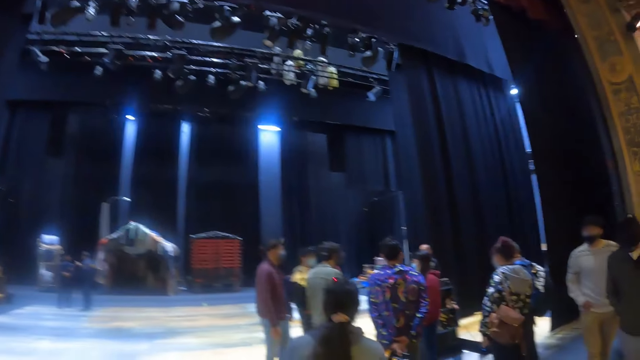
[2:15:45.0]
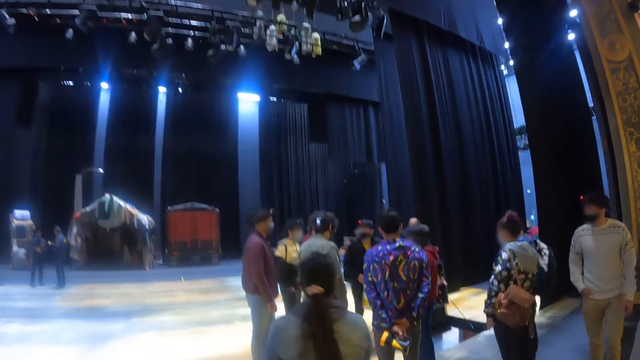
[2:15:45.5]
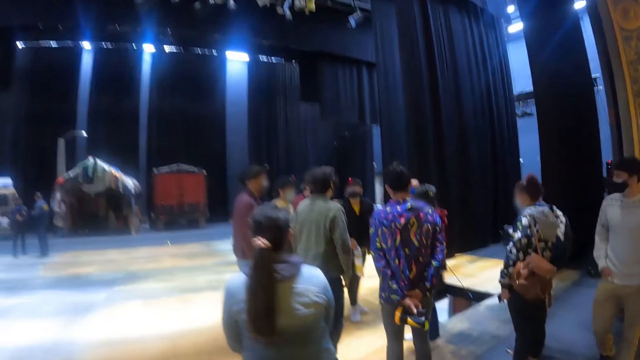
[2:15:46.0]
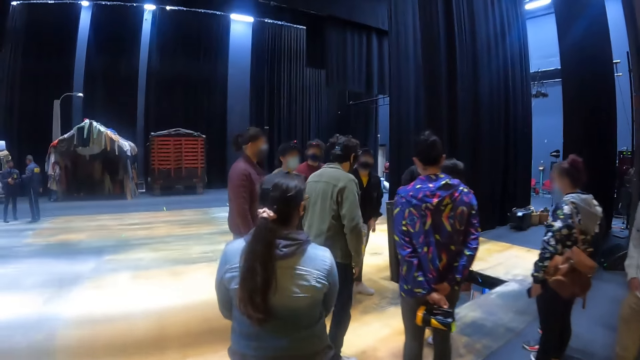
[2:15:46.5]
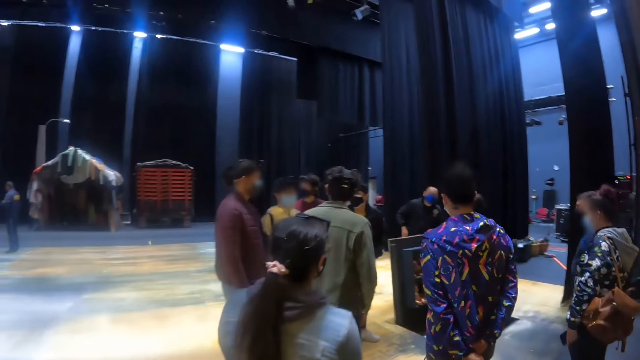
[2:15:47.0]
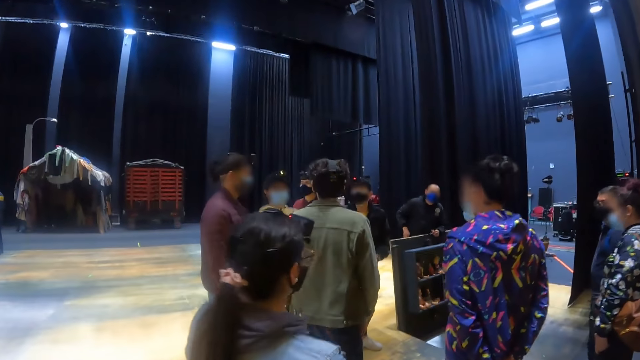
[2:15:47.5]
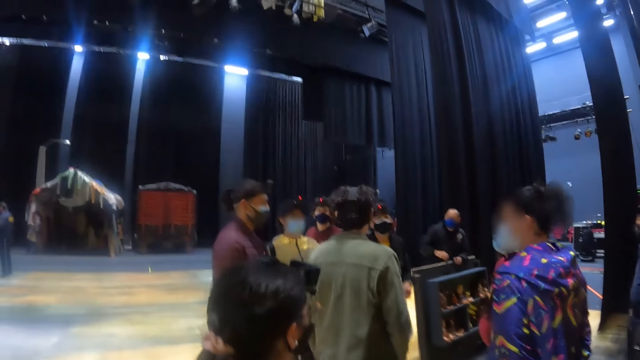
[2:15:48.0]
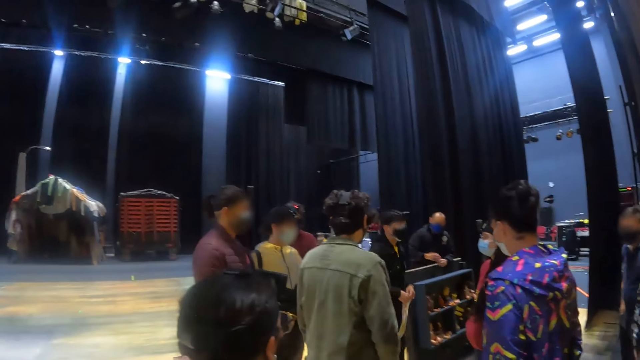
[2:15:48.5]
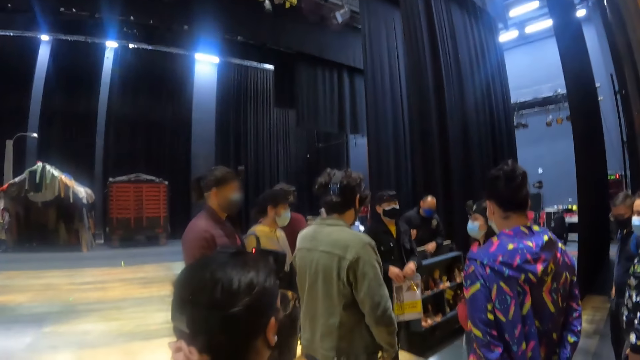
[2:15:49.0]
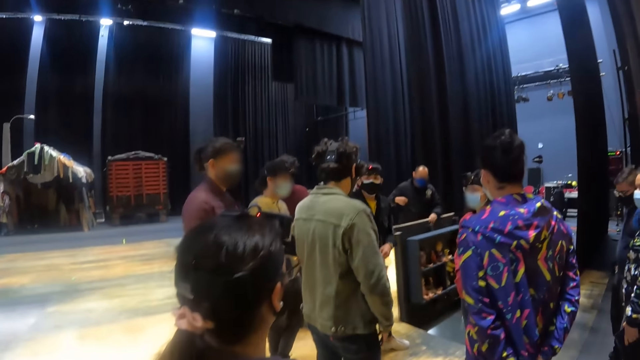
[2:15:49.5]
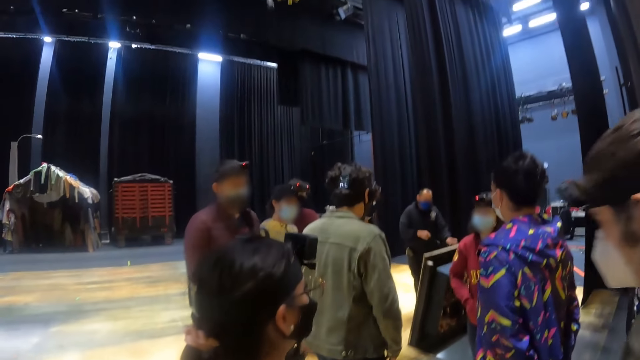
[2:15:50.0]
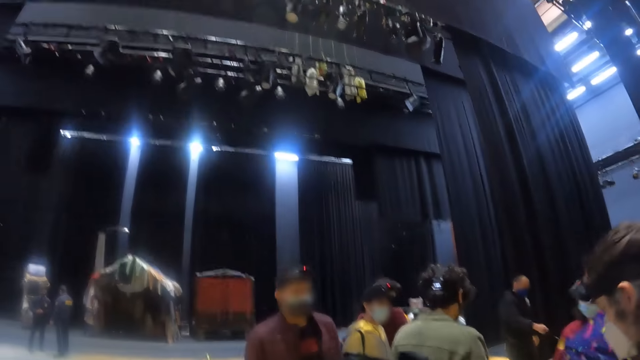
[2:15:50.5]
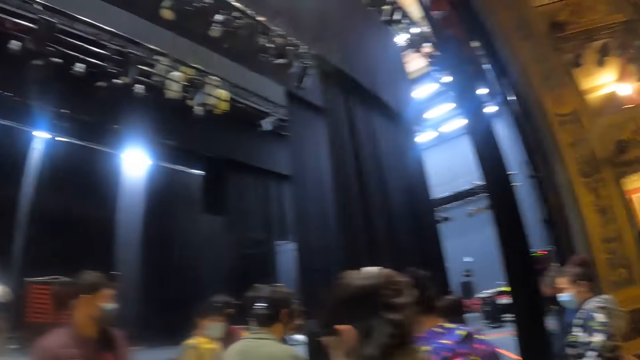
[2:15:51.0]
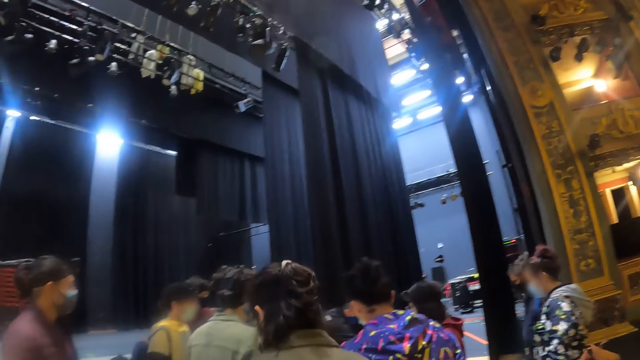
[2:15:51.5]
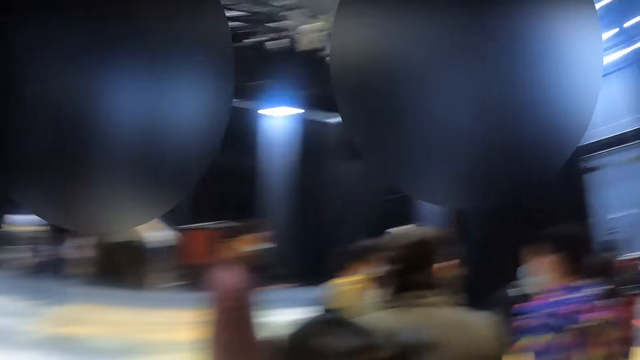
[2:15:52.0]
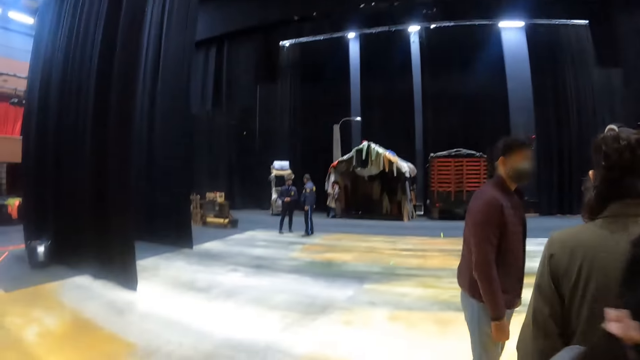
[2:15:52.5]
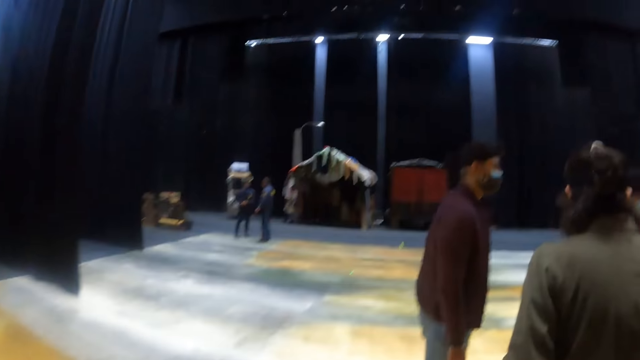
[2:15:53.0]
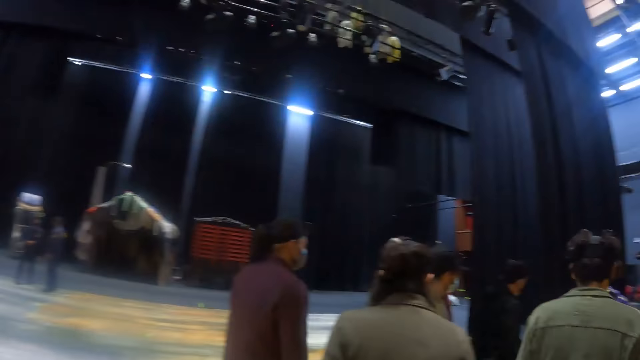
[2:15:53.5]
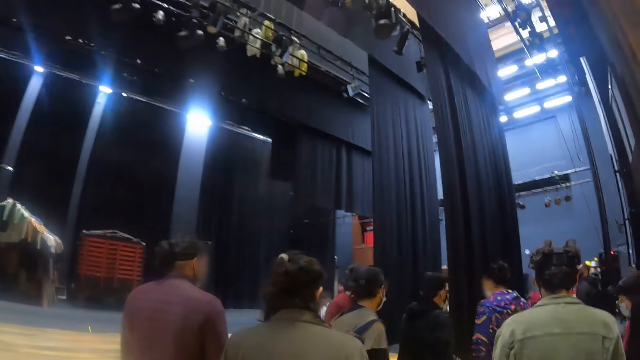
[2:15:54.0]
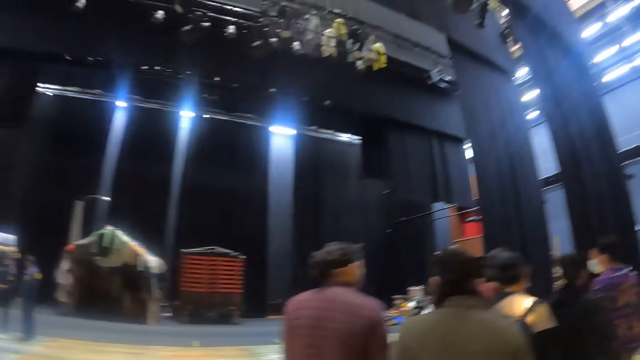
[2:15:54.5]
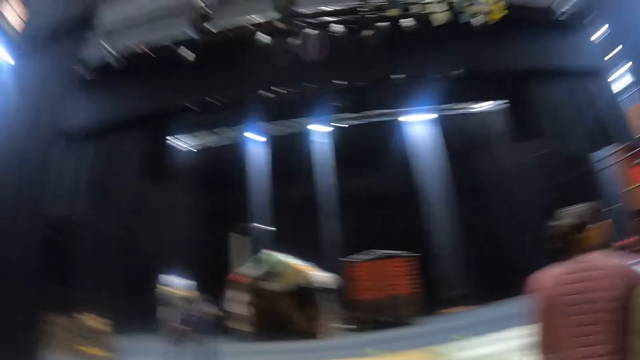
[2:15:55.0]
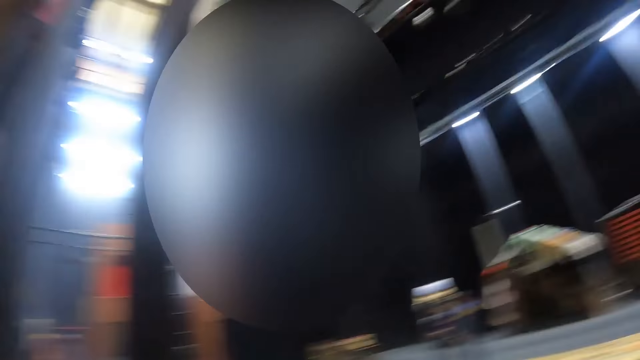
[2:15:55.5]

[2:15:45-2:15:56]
The camera wearer moves towards the crowd. They look around the house.

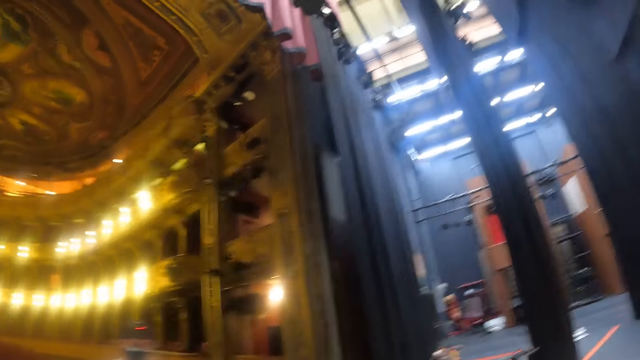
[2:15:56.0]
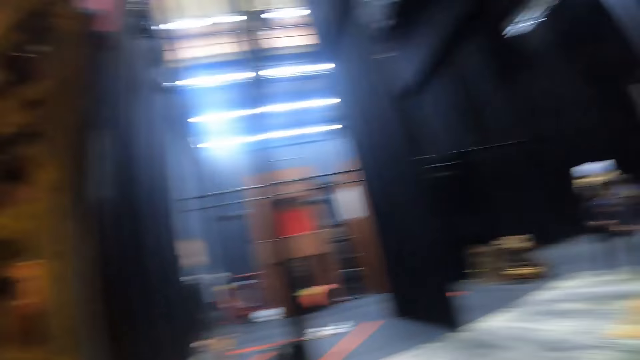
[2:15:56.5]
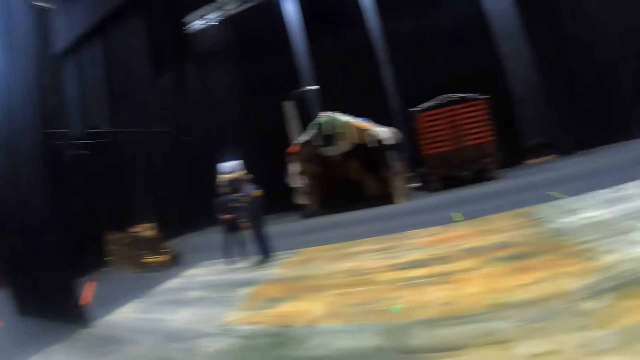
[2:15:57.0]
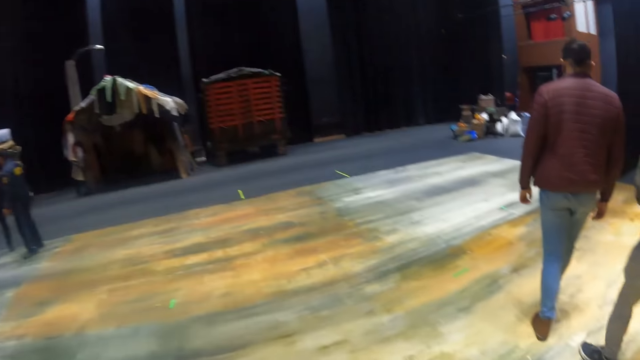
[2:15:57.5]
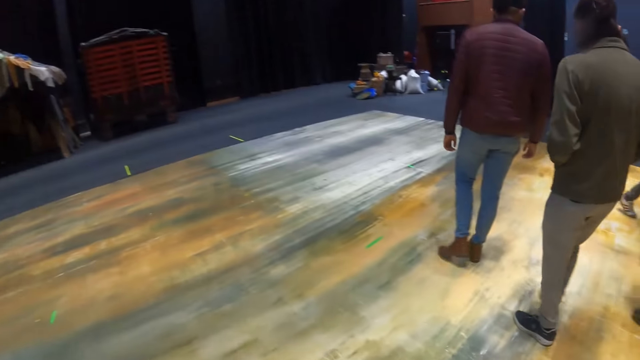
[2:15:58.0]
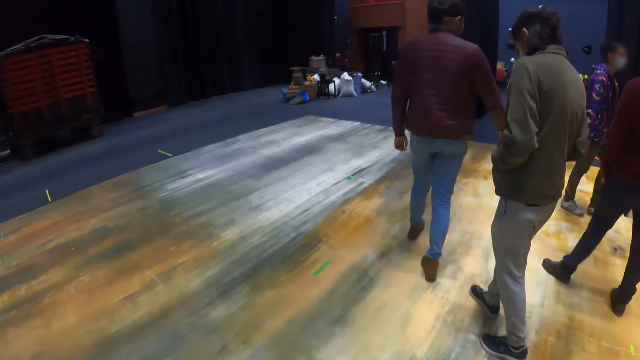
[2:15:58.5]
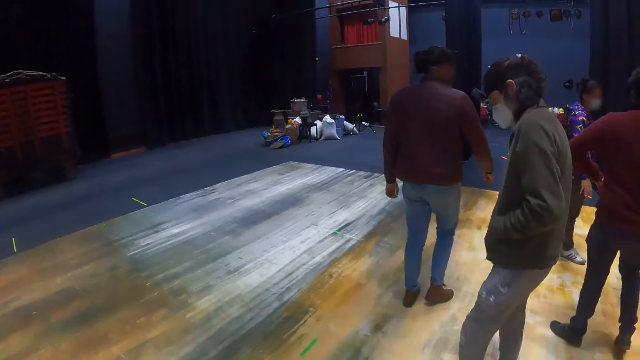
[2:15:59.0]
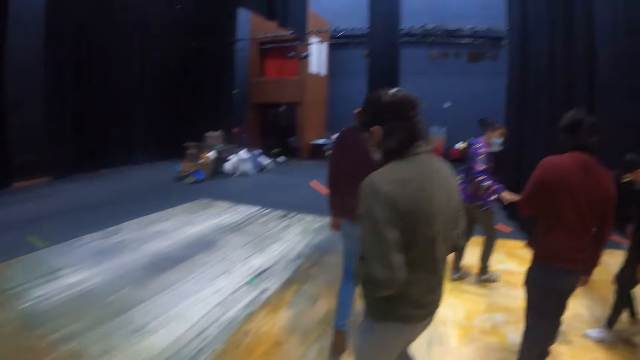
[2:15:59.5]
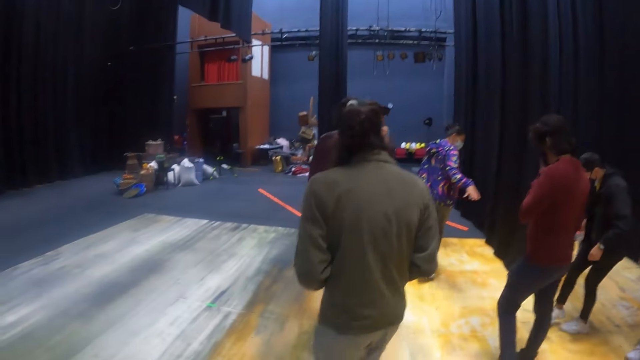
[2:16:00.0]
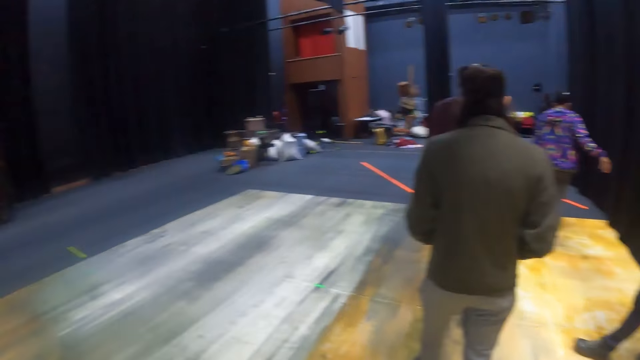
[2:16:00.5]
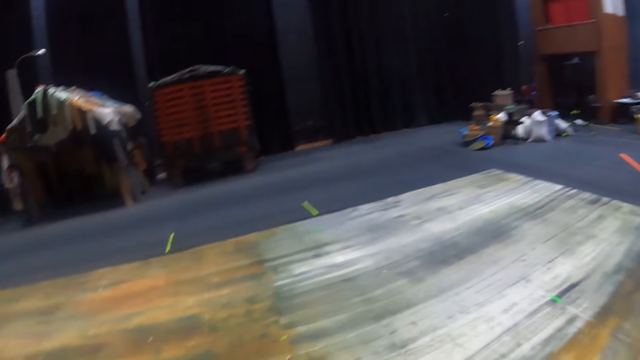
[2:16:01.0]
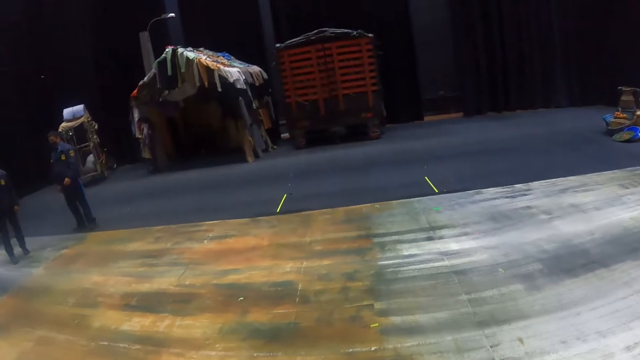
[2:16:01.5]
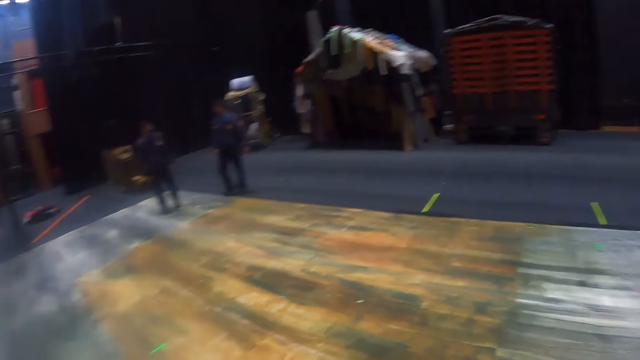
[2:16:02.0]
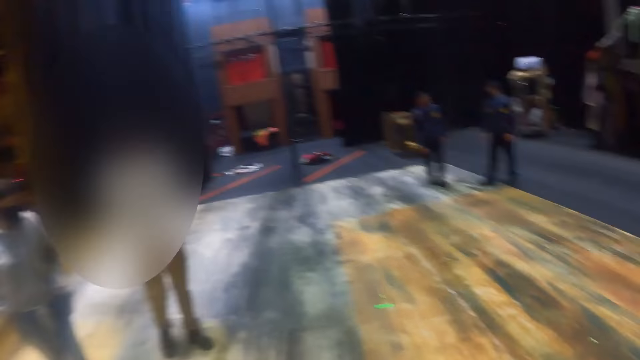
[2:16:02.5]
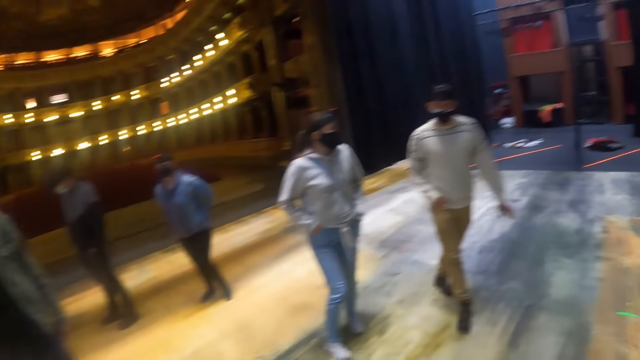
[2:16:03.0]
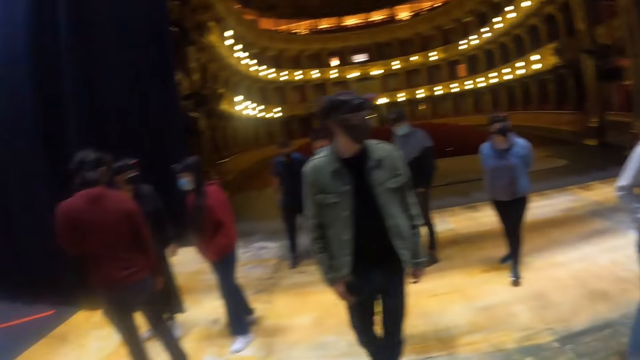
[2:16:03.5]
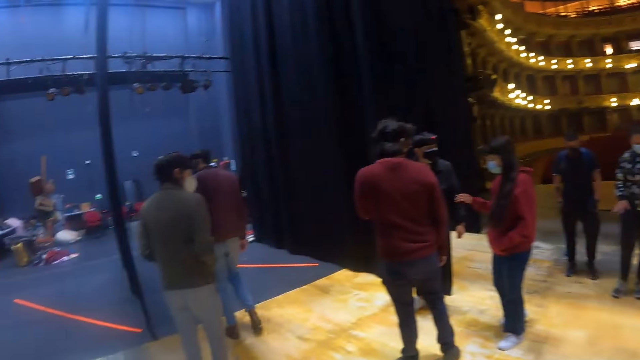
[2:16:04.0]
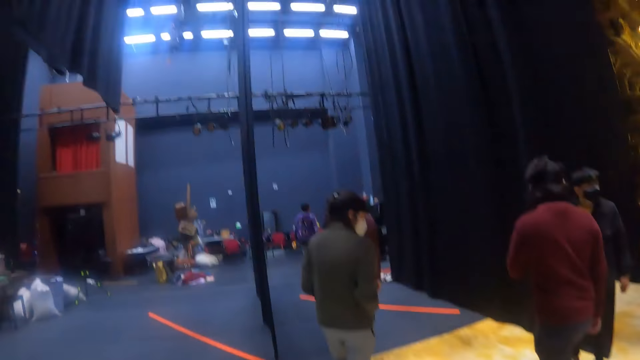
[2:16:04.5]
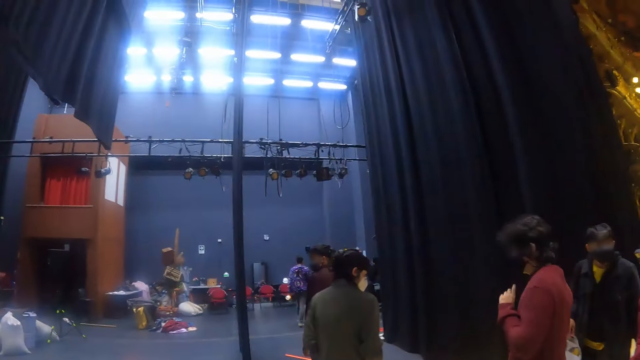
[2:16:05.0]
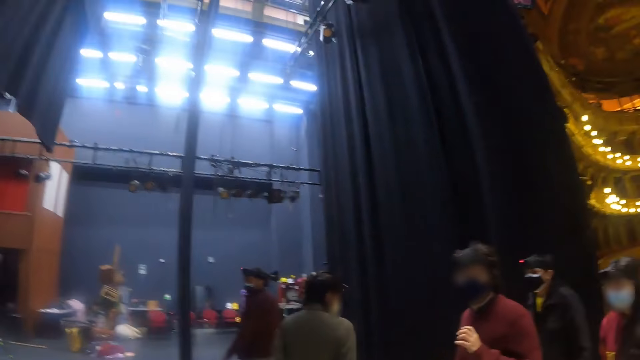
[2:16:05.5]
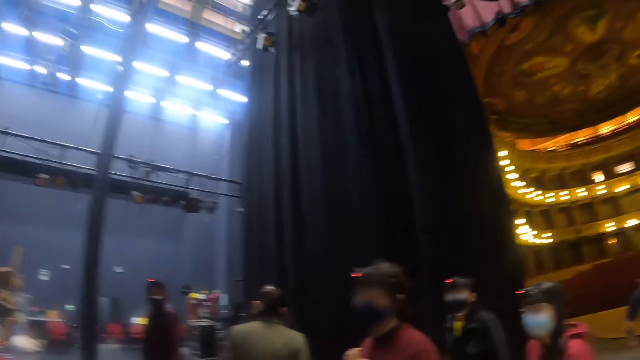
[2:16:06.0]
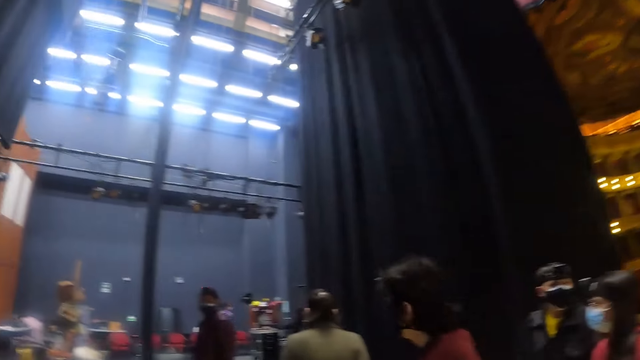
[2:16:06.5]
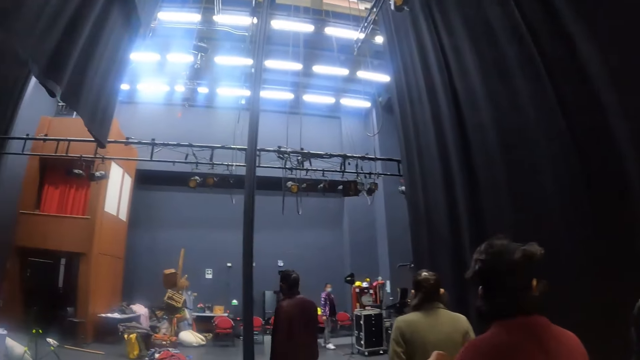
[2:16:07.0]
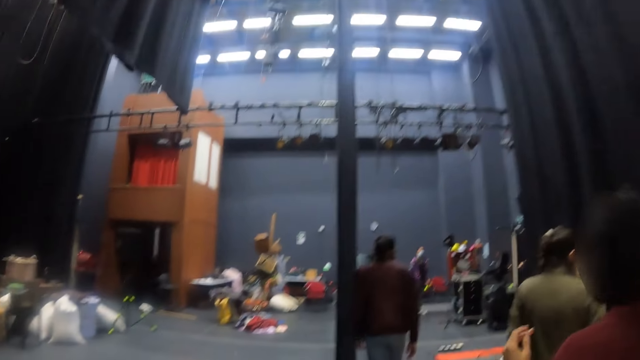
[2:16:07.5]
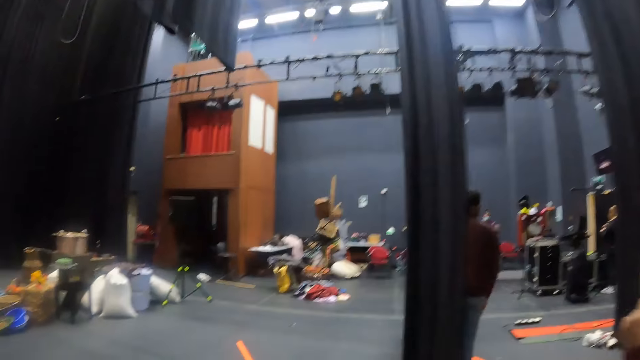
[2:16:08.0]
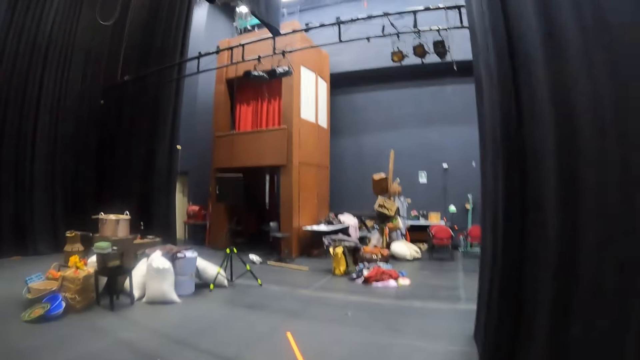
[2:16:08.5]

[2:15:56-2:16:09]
The camera wearer walks around the theatre room.
